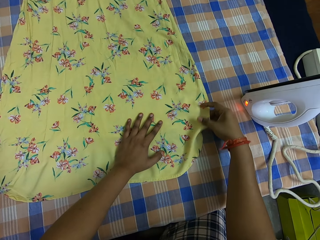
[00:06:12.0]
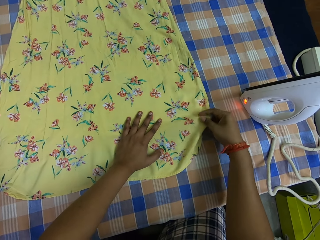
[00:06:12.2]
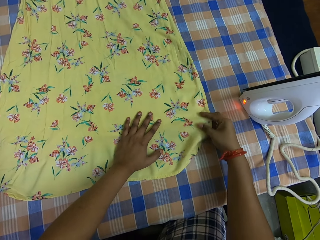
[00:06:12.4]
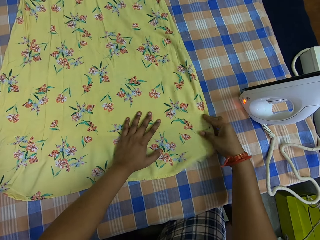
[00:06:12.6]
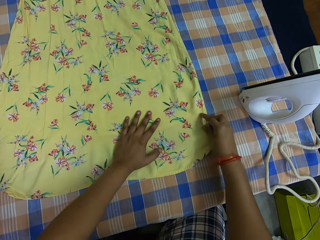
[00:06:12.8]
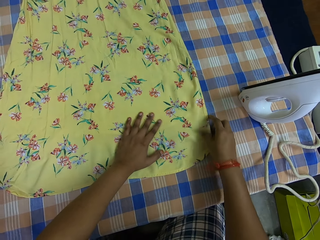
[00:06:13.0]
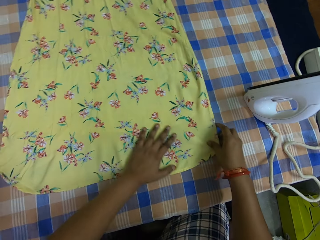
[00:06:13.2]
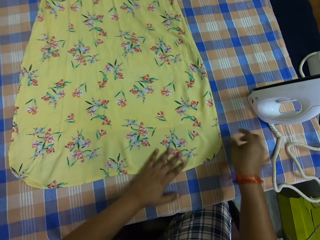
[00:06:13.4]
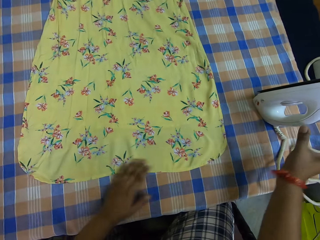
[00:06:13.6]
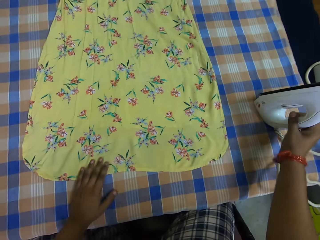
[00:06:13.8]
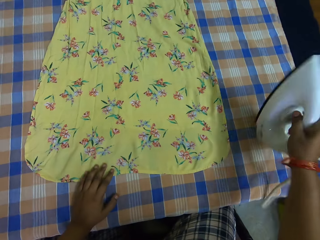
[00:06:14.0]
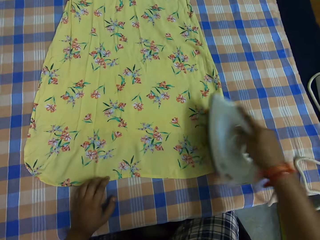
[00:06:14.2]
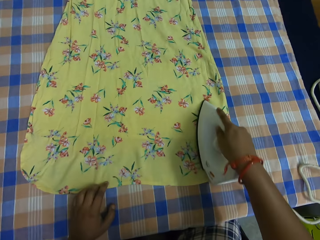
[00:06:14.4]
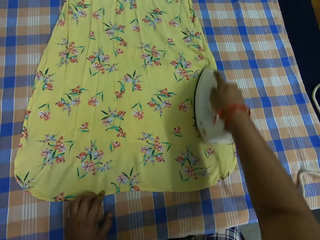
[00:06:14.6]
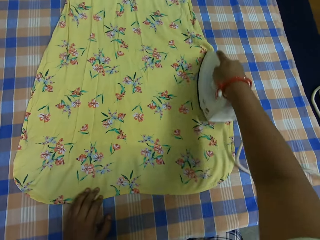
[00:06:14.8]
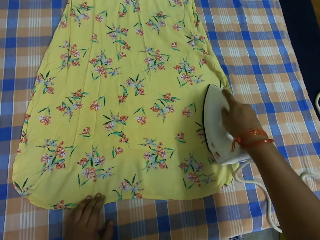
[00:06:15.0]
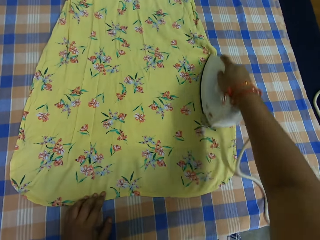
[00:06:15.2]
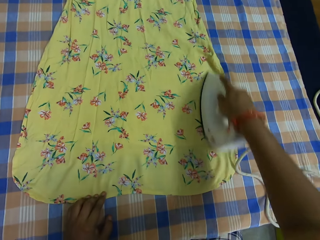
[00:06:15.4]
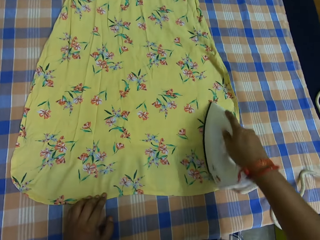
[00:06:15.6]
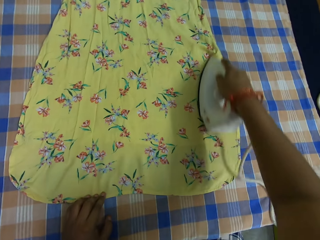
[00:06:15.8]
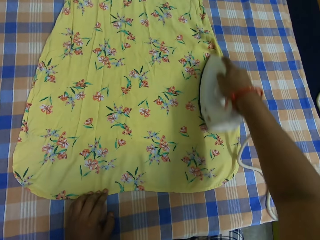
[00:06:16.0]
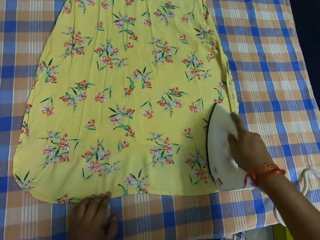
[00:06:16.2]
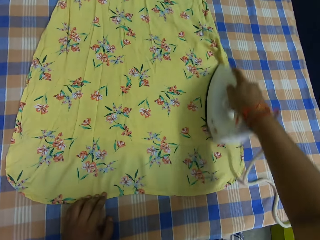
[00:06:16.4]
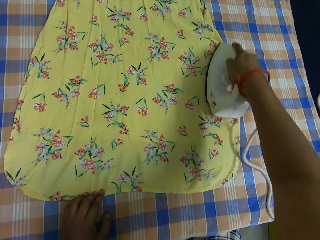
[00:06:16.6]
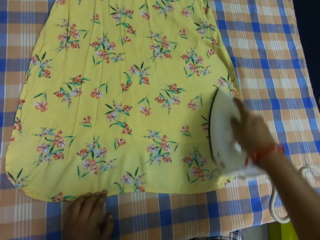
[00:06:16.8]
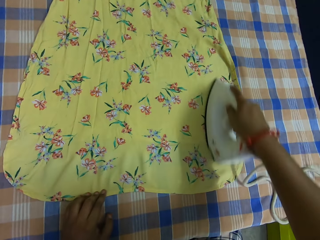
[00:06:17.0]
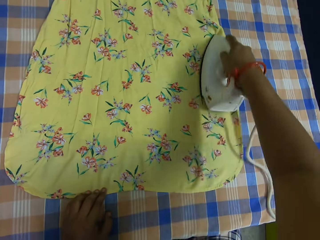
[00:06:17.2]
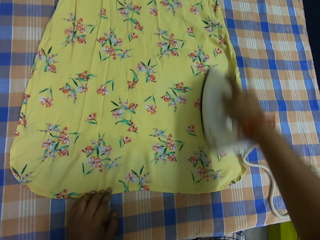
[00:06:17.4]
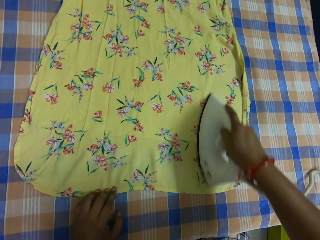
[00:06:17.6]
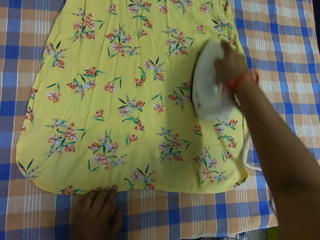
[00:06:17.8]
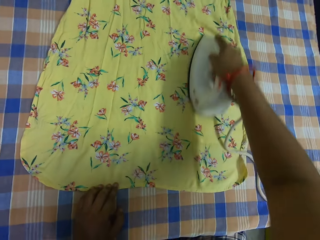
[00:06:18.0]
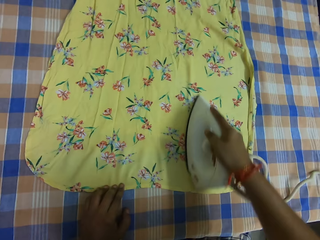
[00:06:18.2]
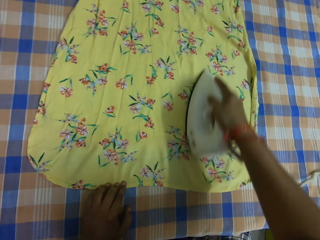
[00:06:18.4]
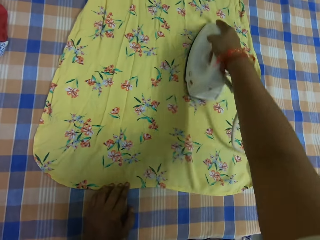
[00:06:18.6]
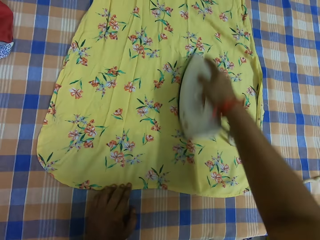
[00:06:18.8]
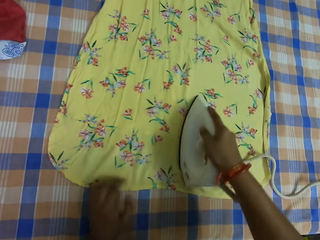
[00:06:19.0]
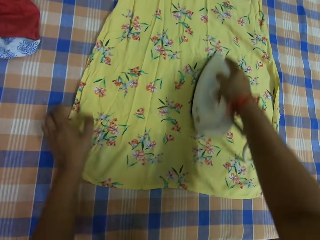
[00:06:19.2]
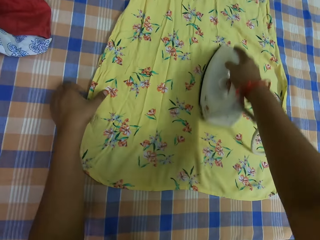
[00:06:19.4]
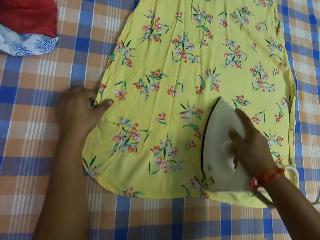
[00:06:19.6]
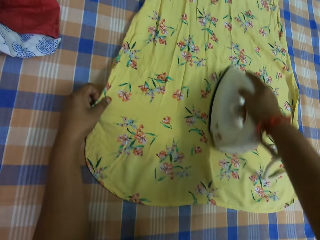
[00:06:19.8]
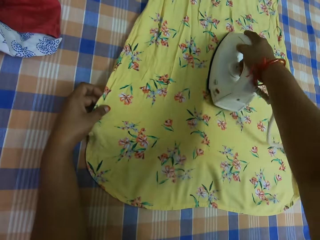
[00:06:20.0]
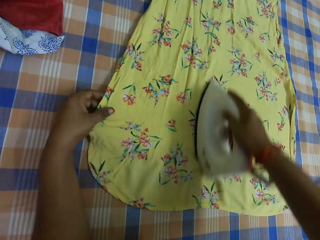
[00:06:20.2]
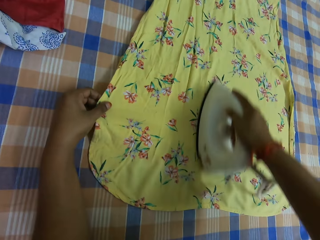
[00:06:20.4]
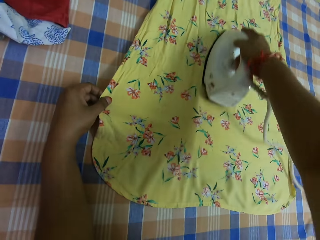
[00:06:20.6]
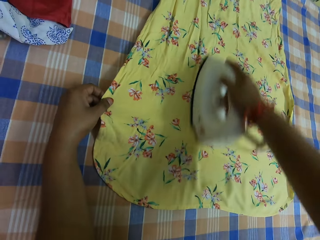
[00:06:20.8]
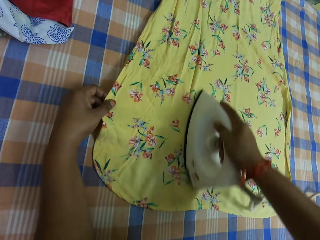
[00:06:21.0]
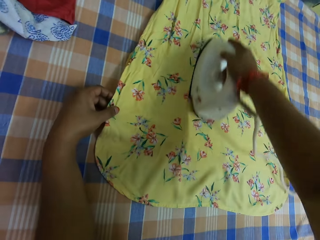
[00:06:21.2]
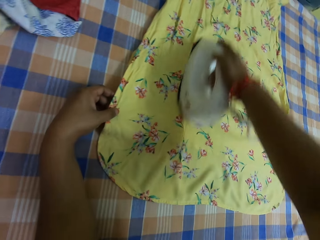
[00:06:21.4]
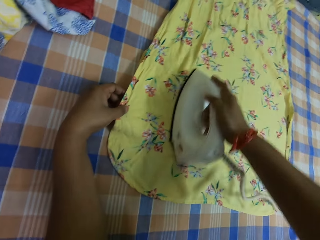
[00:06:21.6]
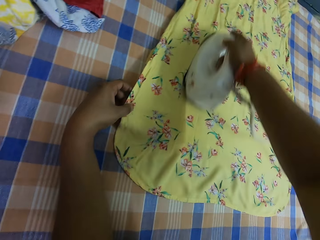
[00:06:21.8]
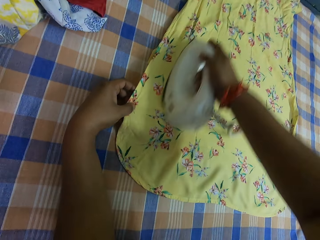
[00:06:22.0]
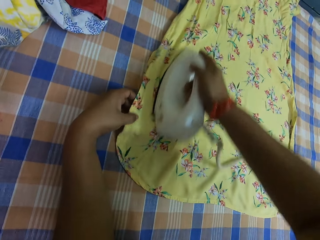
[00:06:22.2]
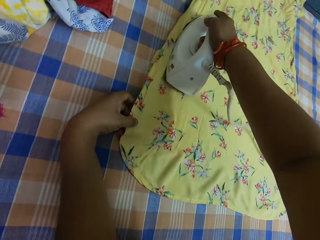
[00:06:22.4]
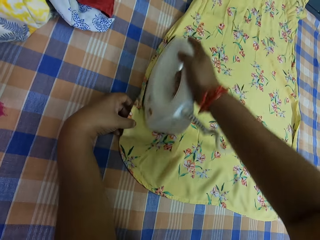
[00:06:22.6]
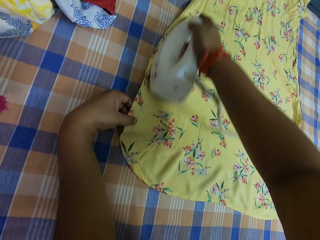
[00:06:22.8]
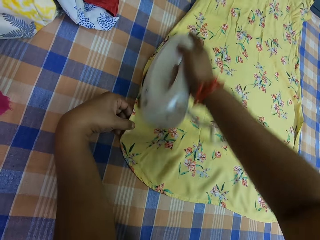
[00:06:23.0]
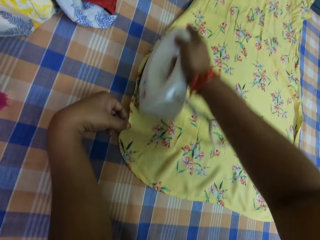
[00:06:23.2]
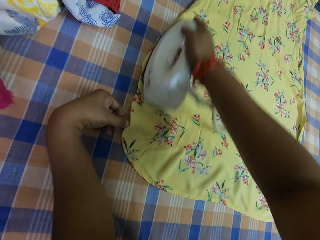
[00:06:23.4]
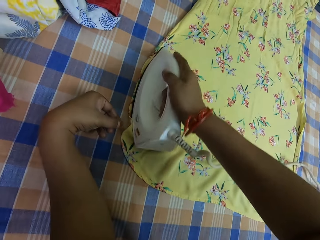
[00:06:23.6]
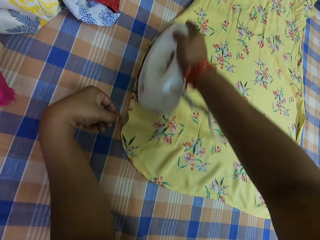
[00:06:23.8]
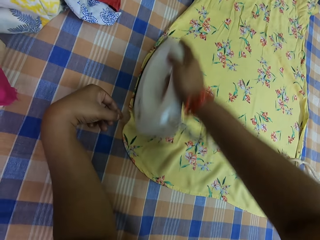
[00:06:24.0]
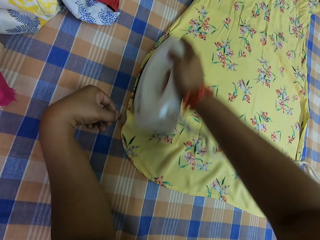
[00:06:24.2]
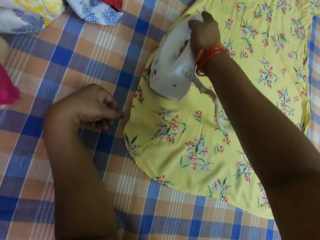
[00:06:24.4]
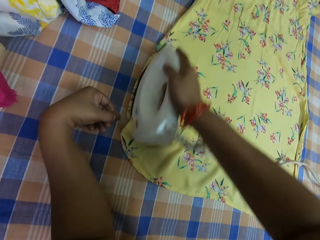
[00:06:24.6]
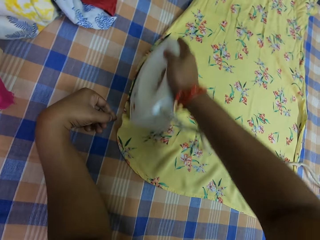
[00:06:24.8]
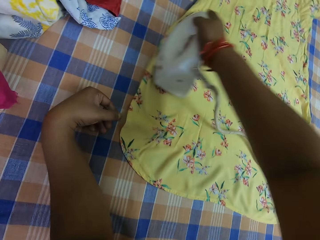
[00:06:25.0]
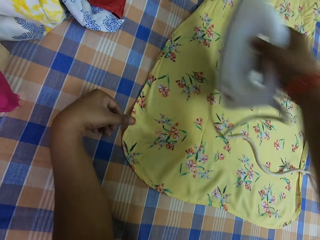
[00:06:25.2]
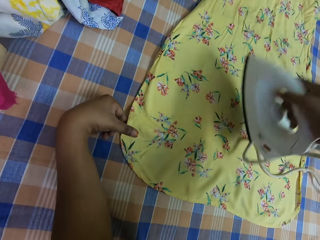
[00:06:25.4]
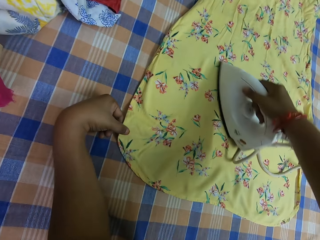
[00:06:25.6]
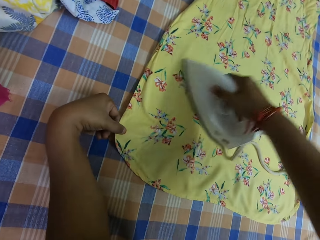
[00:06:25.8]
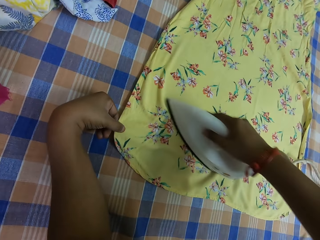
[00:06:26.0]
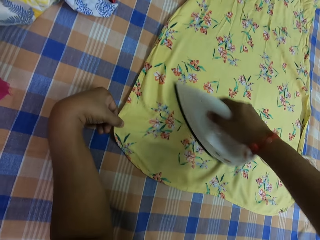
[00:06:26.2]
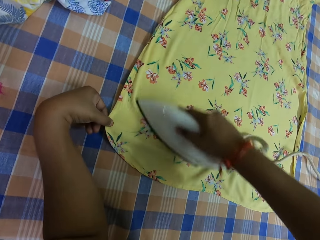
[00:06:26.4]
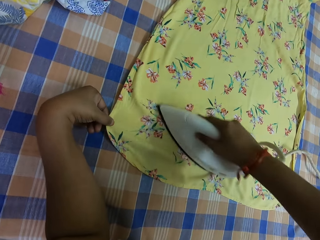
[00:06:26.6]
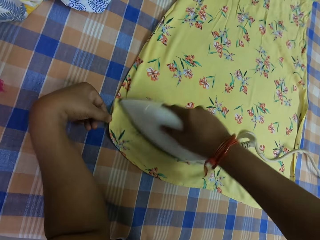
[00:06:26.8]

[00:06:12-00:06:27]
The camera wearer takes the pressing iron from the table with her right hand. She irons the dress on the table with the pressing iron in her right hand. She adjusts the dress on the table with her left hand. She adjusts the dress on the table with her left hand again.

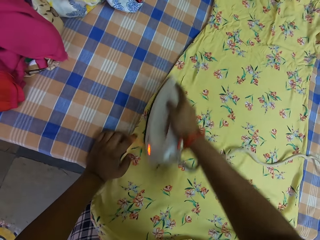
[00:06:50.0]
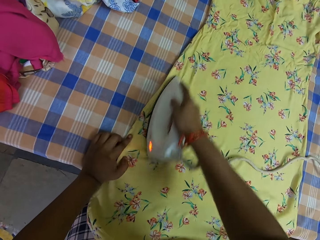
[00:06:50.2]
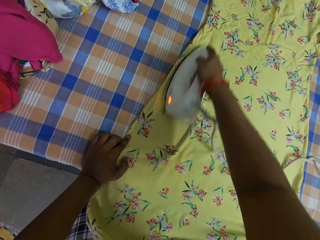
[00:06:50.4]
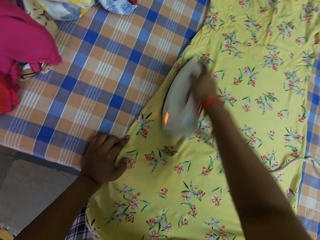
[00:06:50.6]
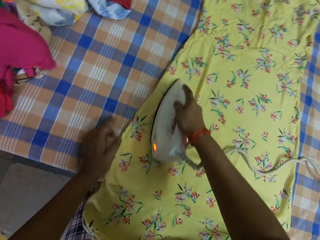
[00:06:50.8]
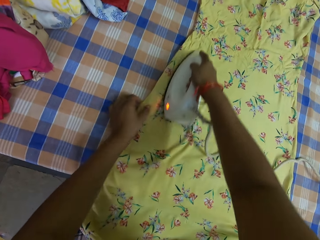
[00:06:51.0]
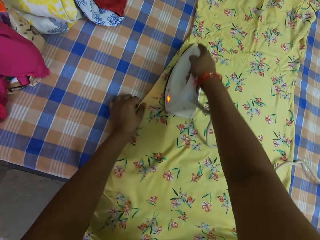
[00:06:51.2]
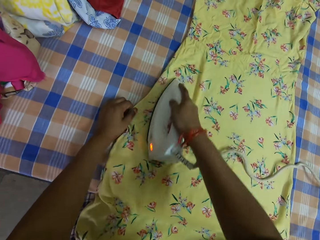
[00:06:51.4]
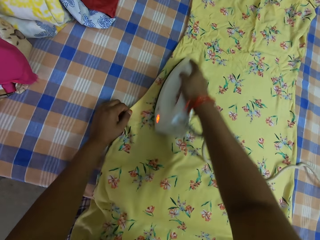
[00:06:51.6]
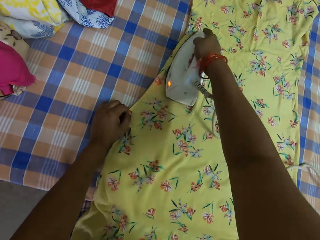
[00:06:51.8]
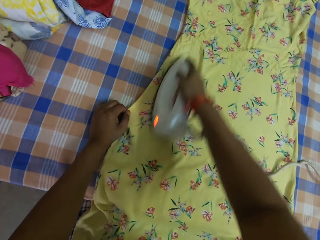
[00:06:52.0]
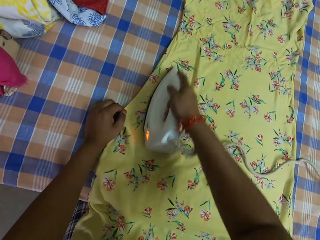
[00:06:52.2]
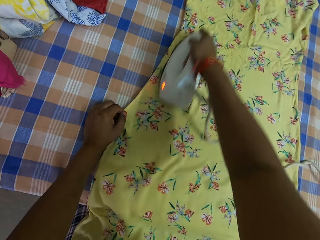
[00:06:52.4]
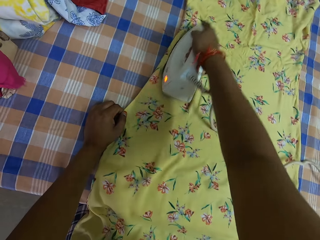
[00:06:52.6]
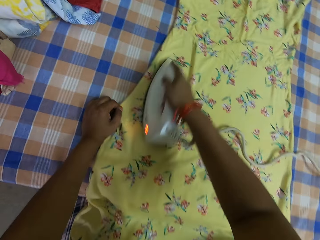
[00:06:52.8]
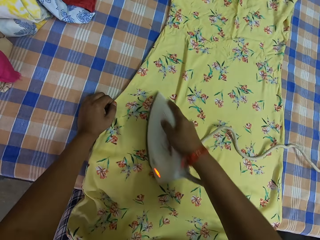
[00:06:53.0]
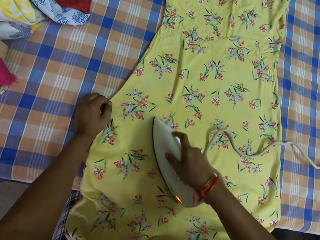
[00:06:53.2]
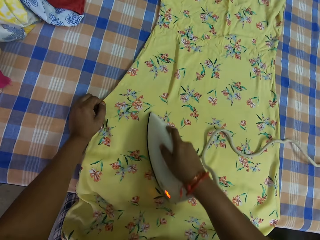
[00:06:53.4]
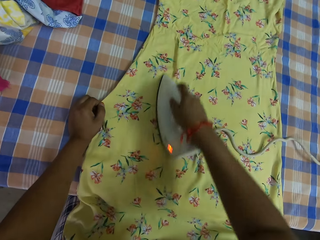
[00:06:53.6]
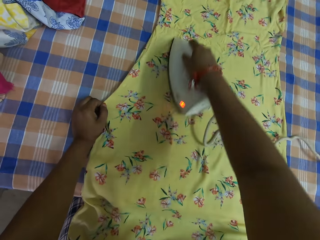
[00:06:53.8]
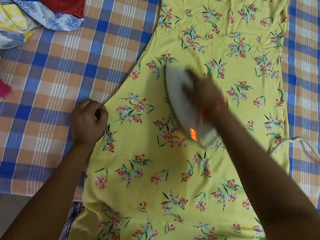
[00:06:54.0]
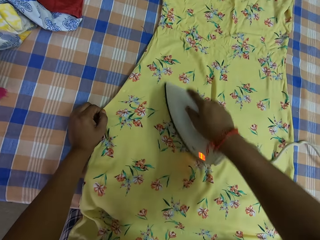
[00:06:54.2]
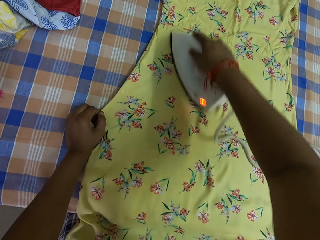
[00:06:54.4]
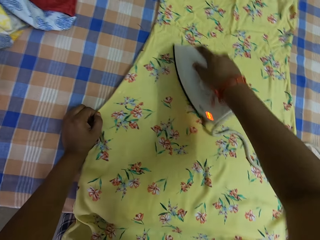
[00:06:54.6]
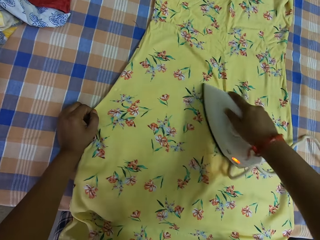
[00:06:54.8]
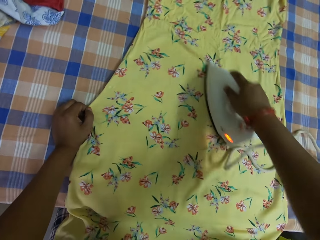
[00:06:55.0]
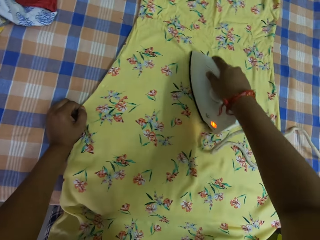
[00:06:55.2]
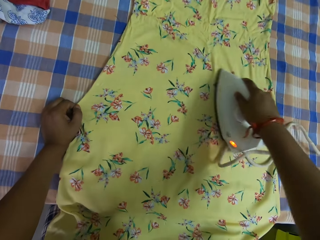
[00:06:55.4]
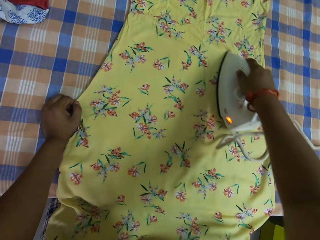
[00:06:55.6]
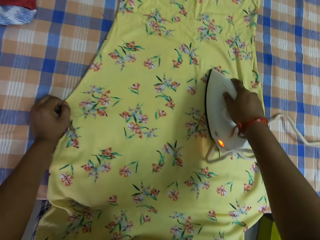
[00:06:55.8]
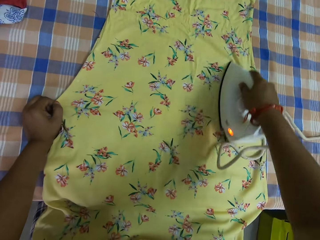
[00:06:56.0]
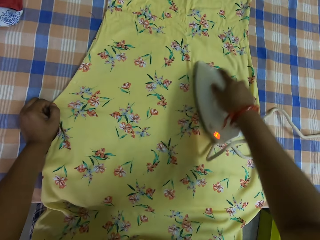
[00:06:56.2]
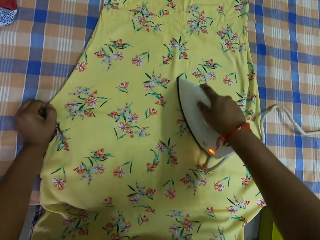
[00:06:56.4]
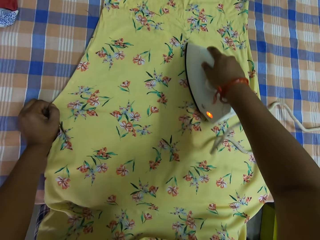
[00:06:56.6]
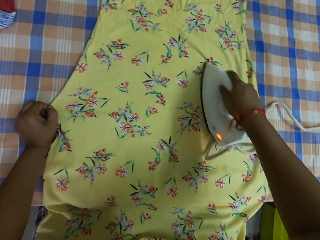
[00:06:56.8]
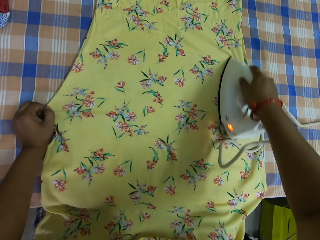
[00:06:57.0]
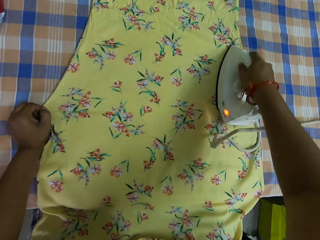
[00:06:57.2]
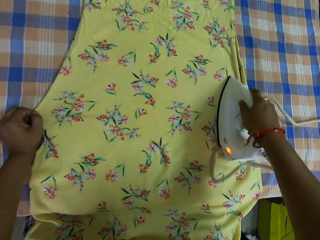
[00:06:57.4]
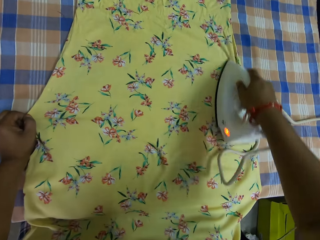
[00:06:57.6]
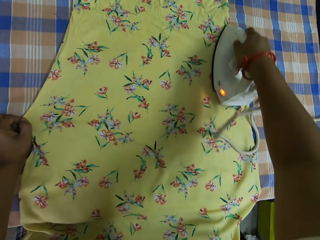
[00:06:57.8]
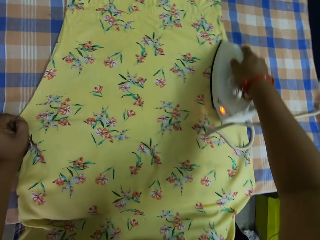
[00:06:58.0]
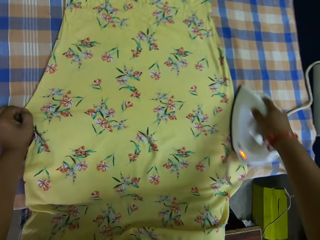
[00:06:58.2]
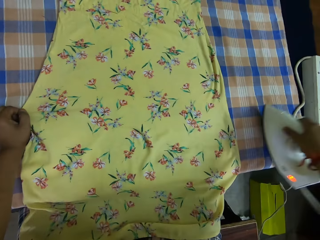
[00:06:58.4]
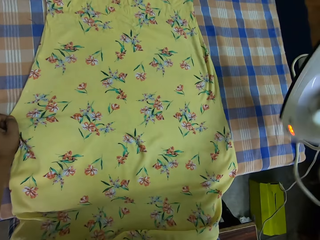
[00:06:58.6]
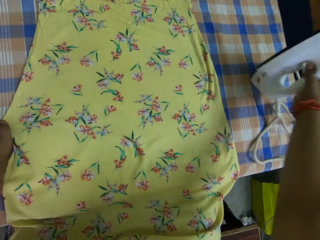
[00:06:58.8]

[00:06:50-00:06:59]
The camera wearer adjusts the dress on the table with her left hand.
